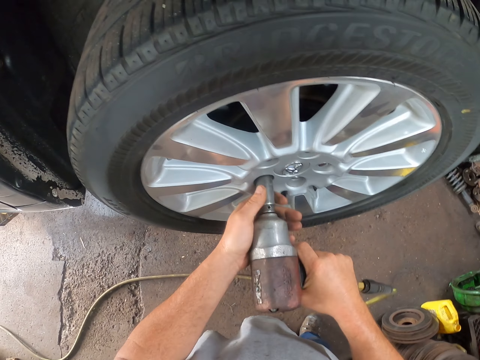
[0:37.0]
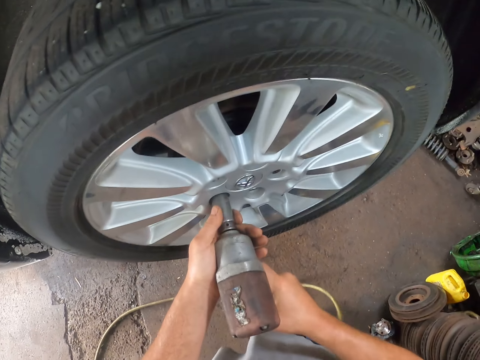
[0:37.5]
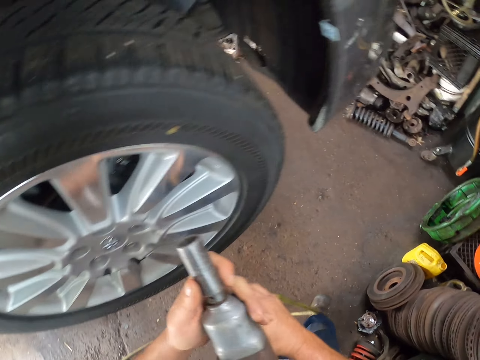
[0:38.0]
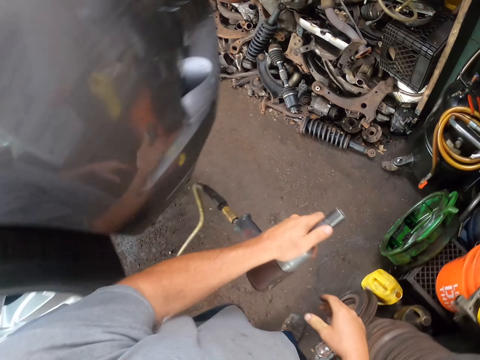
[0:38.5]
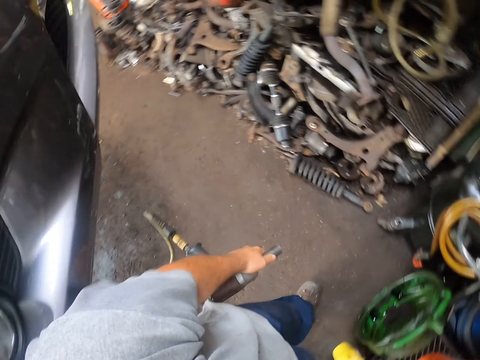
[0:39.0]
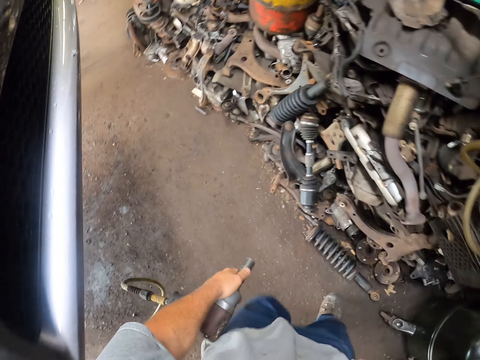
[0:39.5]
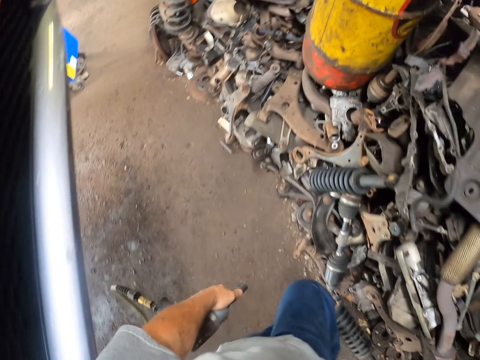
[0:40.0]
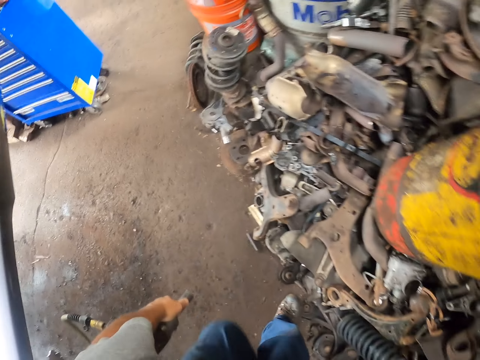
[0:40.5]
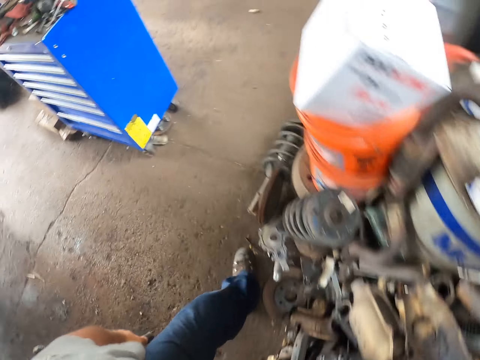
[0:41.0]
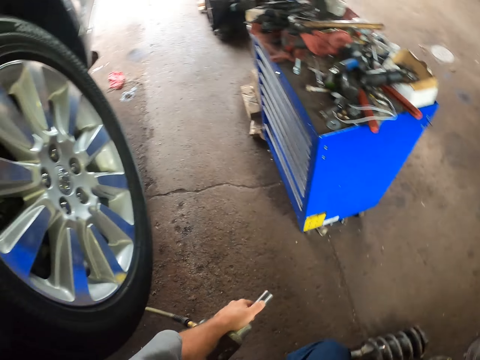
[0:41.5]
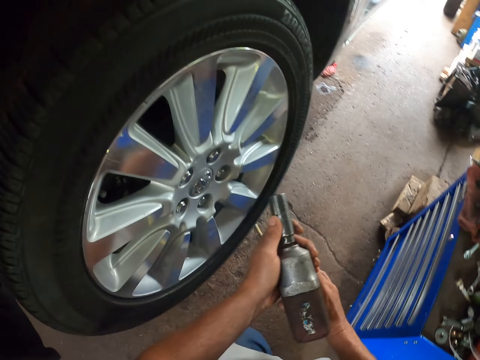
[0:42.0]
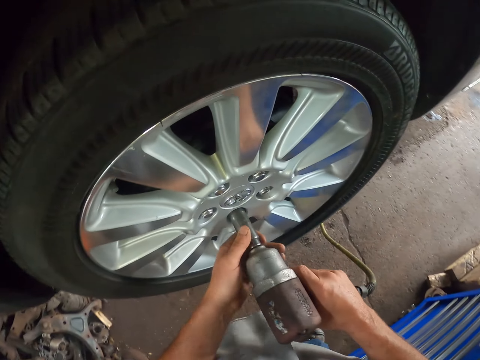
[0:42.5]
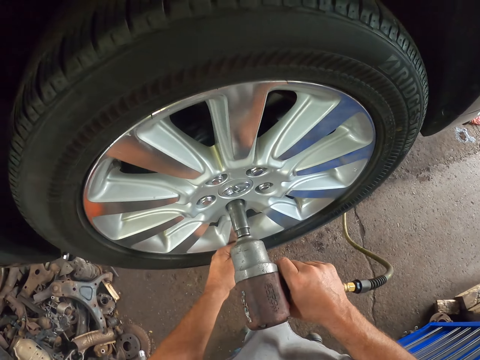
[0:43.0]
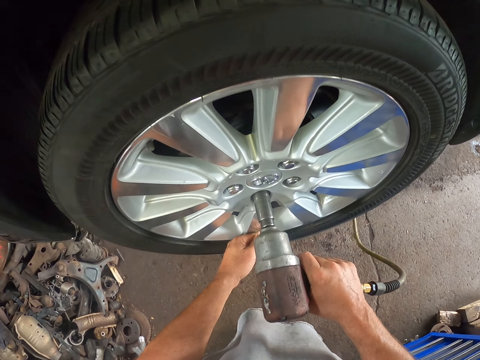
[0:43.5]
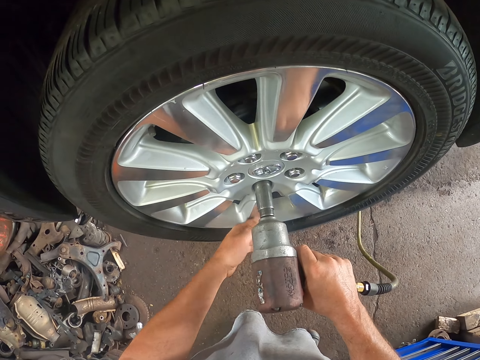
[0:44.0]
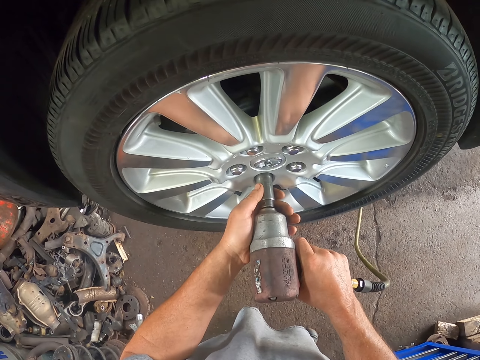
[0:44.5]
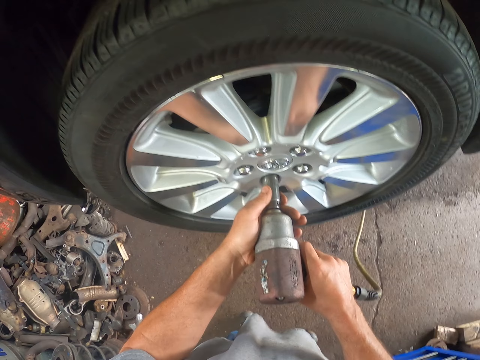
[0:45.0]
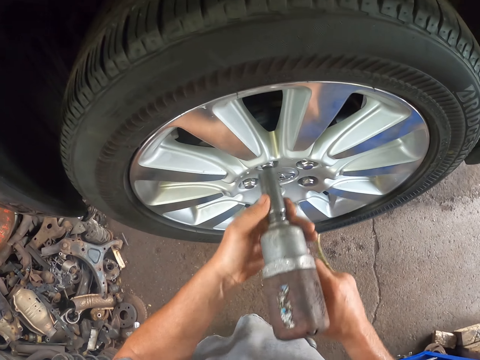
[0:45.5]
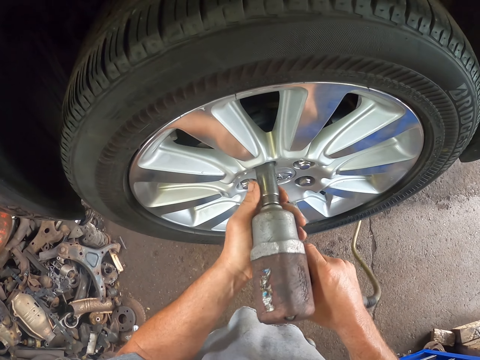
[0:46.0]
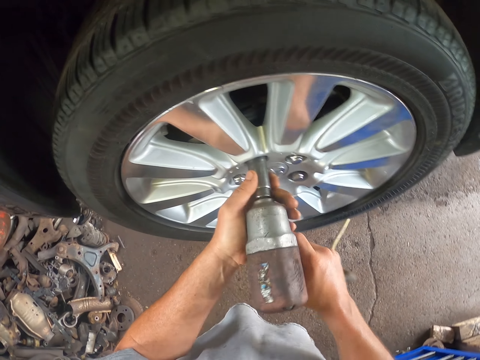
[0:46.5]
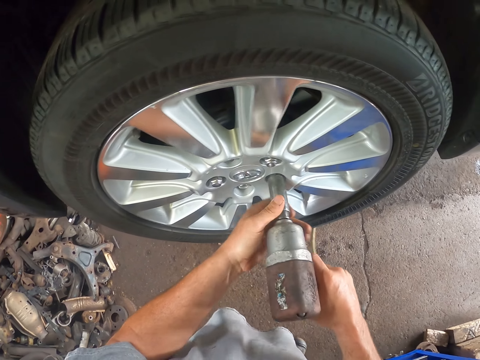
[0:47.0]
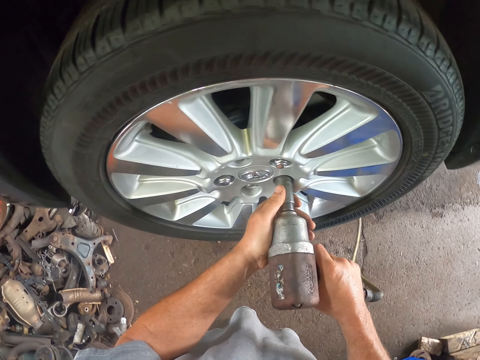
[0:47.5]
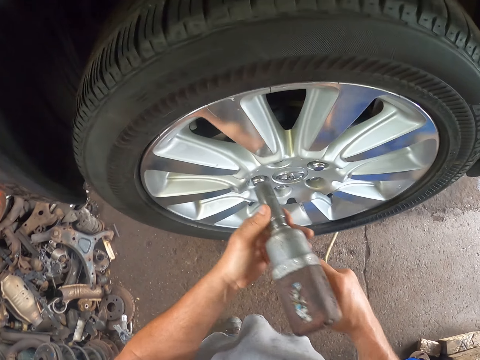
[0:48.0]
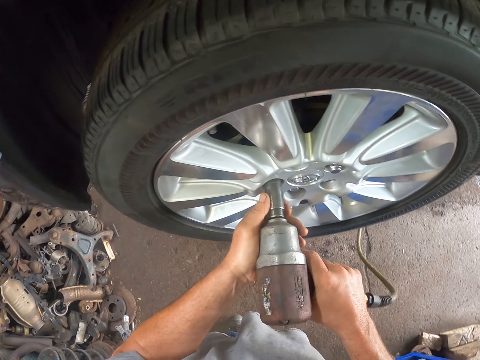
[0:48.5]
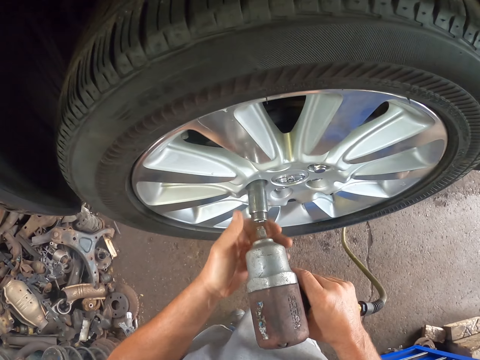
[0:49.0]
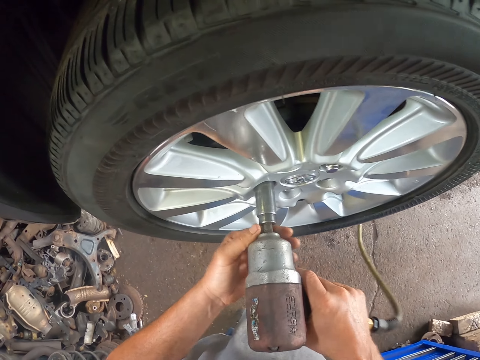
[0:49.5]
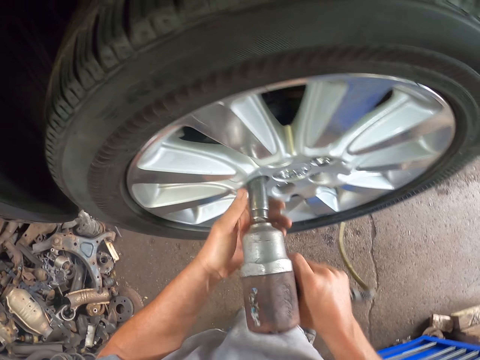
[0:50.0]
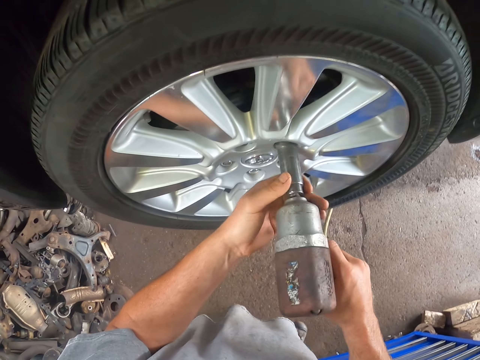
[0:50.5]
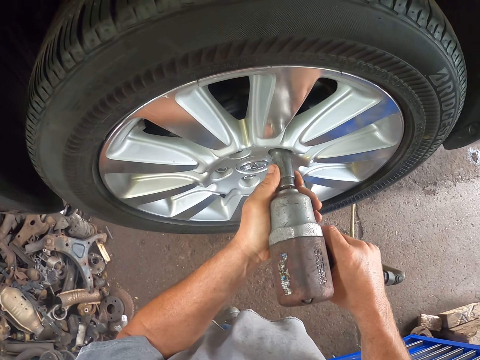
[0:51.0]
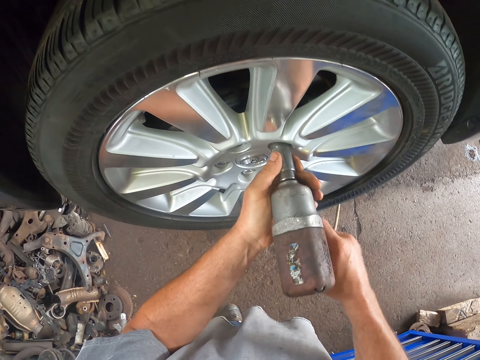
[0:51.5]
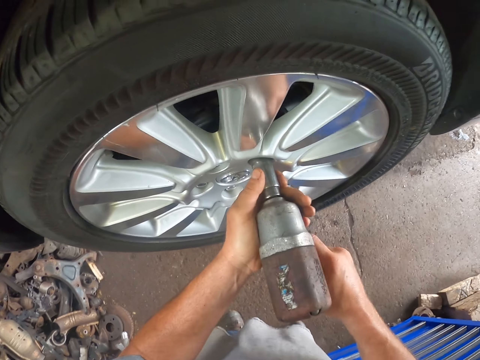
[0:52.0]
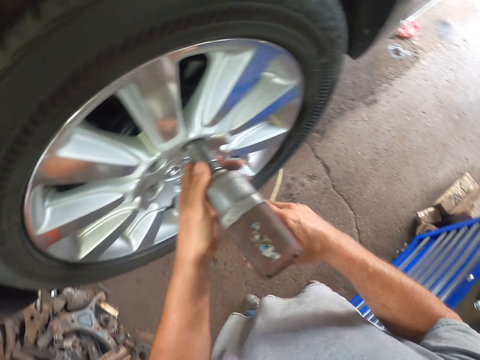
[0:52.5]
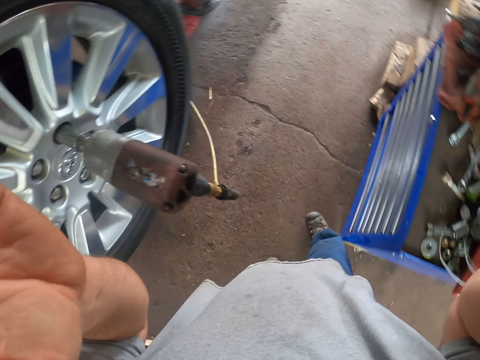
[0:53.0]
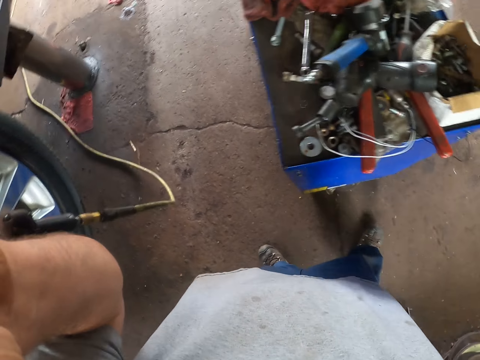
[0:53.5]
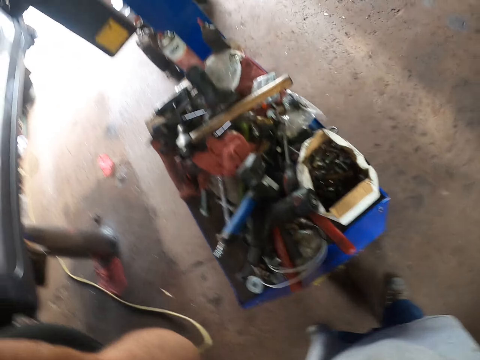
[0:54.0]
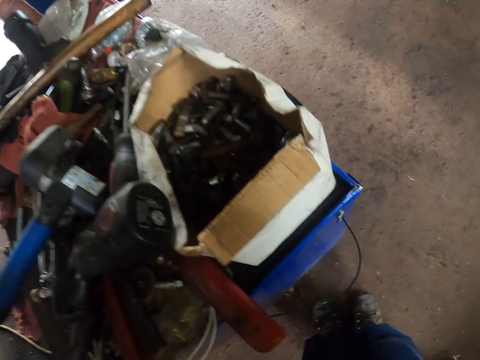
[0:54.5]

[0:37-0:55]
The camera wearer walks around. They fix the tyre with something and remove the nuts on the rim. They move their hands and fix the camera.
